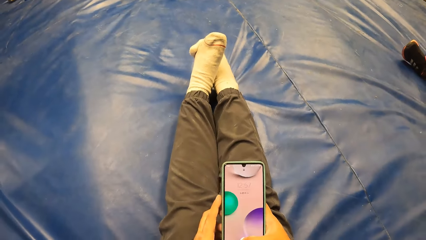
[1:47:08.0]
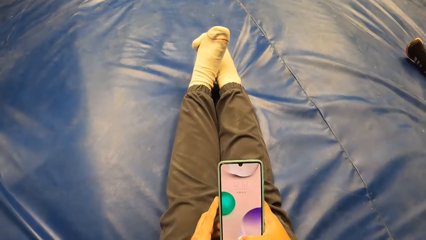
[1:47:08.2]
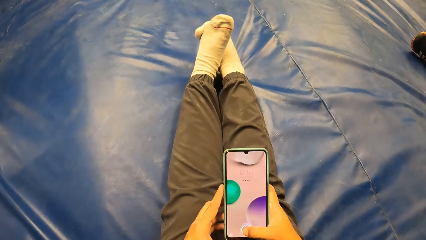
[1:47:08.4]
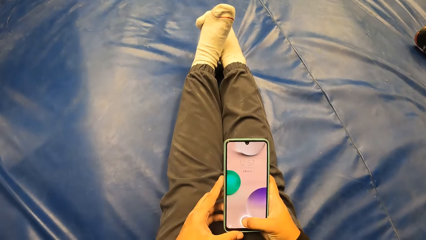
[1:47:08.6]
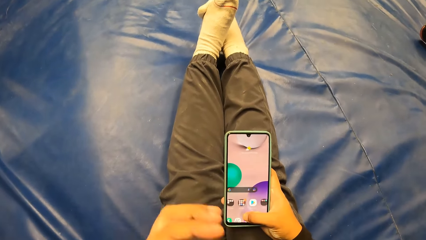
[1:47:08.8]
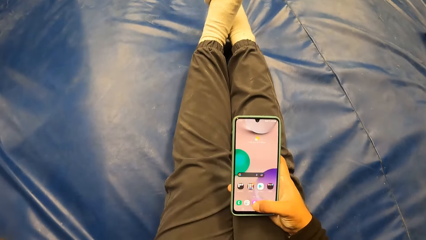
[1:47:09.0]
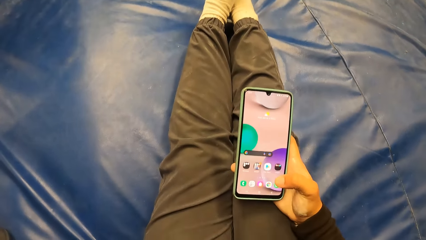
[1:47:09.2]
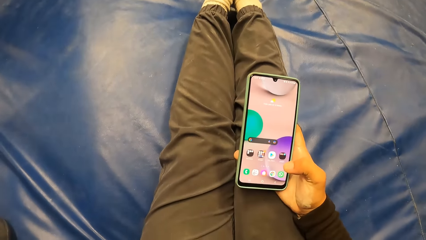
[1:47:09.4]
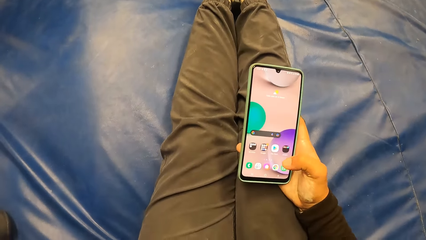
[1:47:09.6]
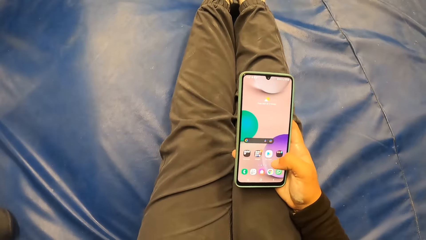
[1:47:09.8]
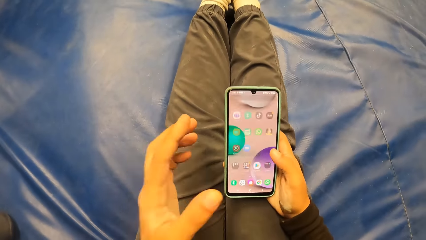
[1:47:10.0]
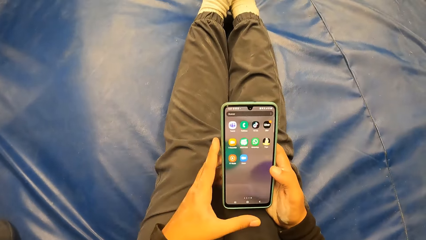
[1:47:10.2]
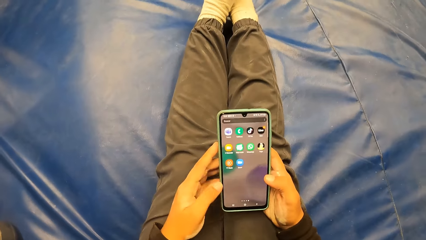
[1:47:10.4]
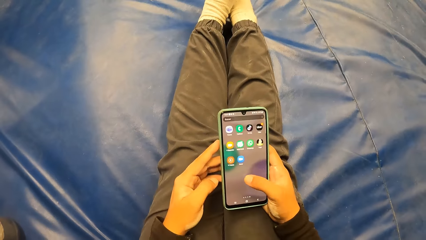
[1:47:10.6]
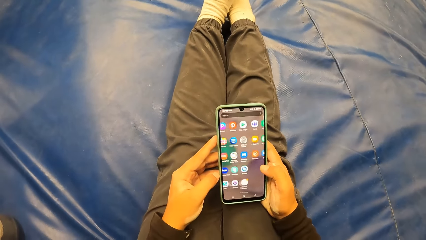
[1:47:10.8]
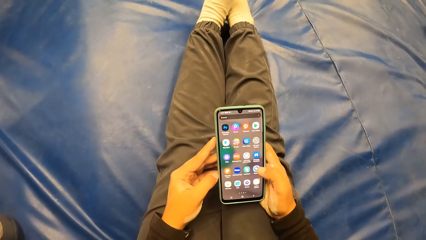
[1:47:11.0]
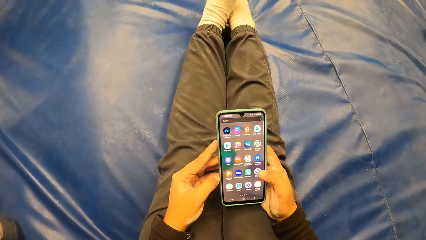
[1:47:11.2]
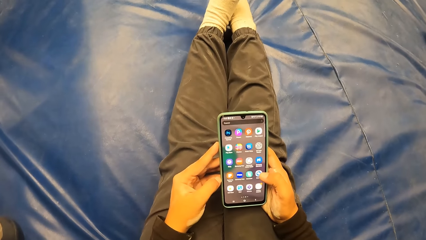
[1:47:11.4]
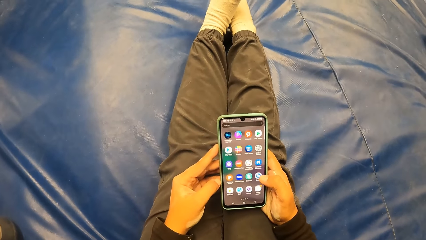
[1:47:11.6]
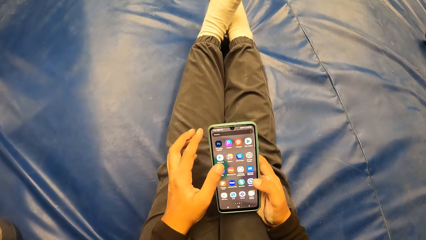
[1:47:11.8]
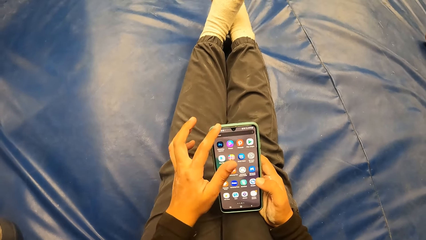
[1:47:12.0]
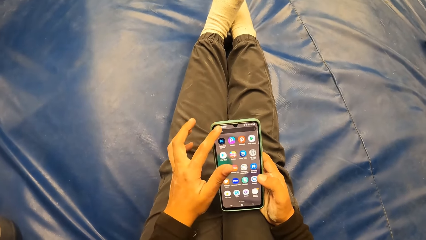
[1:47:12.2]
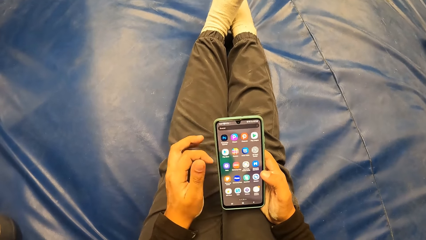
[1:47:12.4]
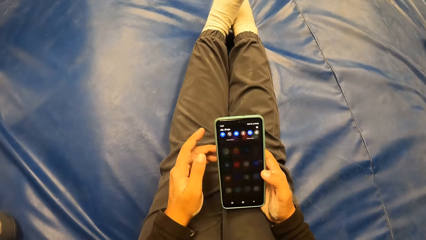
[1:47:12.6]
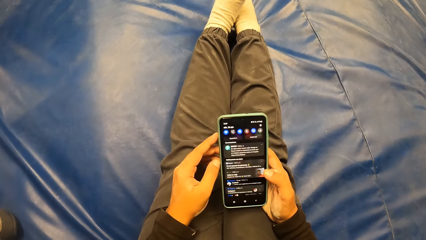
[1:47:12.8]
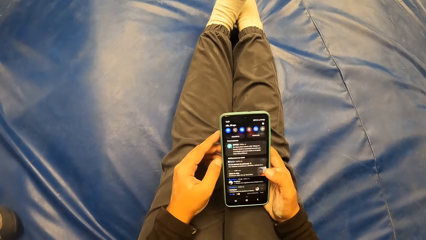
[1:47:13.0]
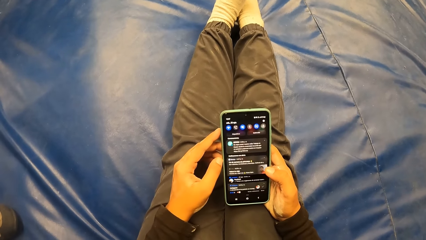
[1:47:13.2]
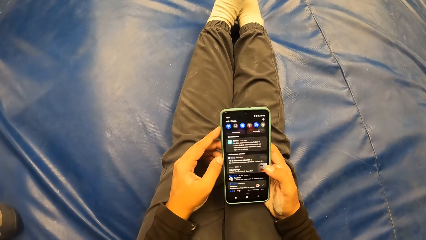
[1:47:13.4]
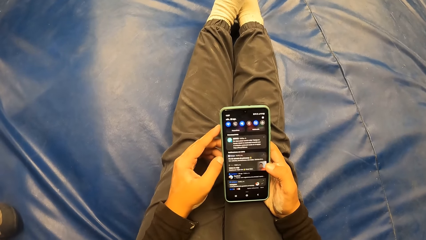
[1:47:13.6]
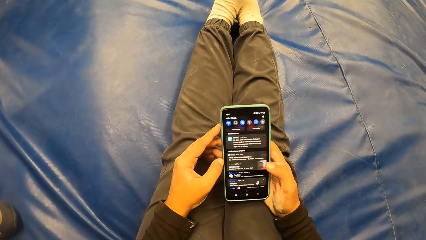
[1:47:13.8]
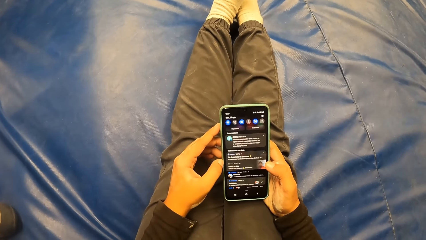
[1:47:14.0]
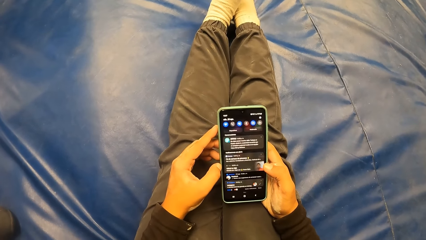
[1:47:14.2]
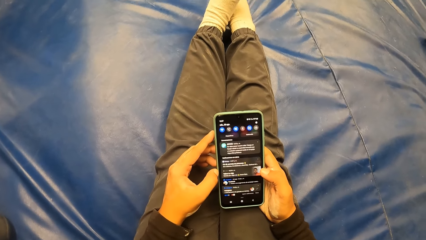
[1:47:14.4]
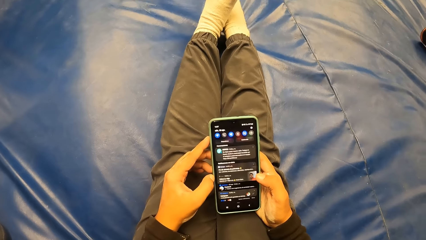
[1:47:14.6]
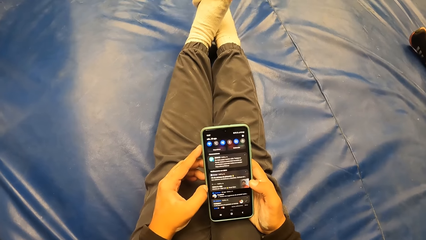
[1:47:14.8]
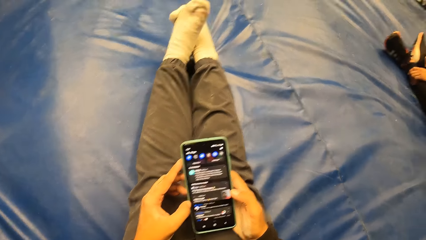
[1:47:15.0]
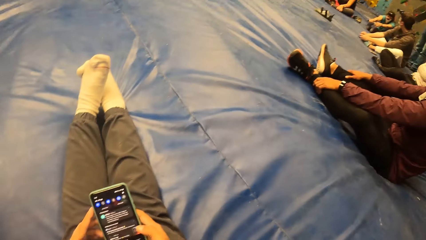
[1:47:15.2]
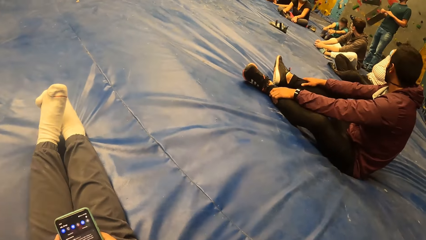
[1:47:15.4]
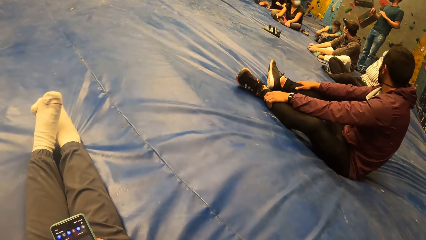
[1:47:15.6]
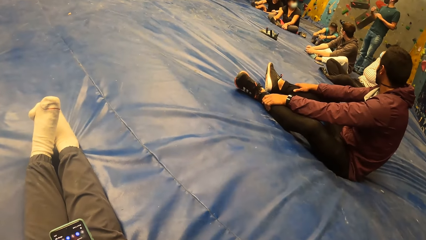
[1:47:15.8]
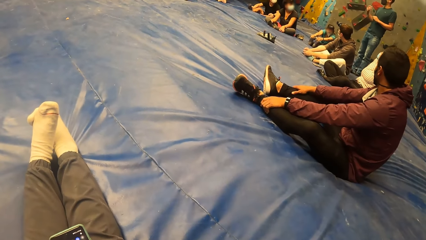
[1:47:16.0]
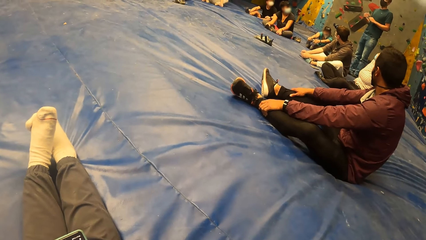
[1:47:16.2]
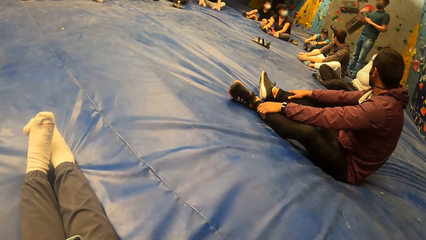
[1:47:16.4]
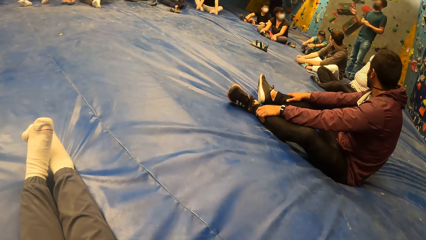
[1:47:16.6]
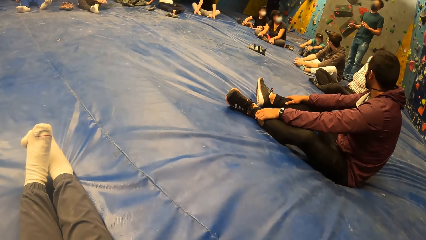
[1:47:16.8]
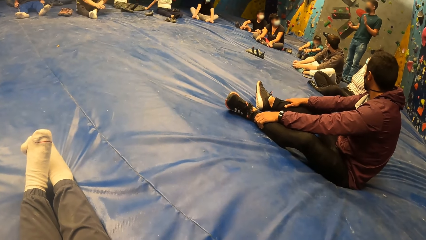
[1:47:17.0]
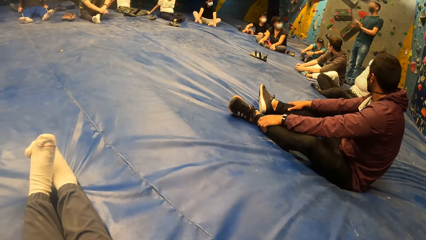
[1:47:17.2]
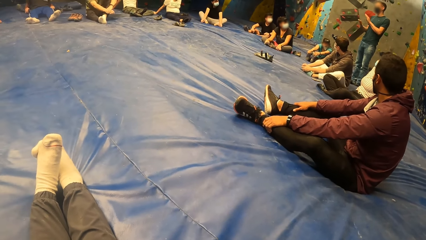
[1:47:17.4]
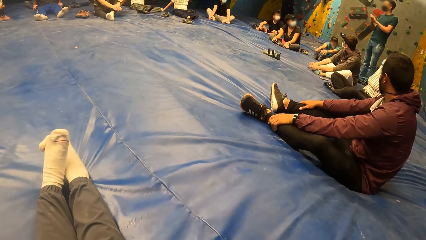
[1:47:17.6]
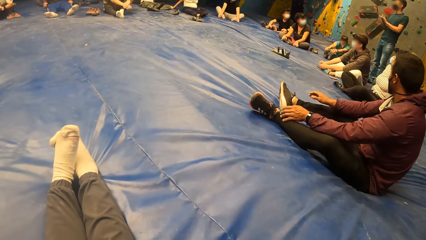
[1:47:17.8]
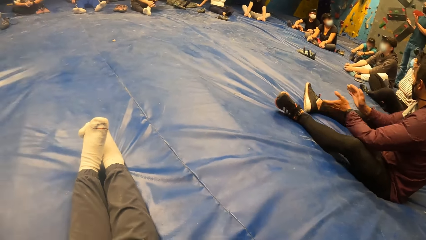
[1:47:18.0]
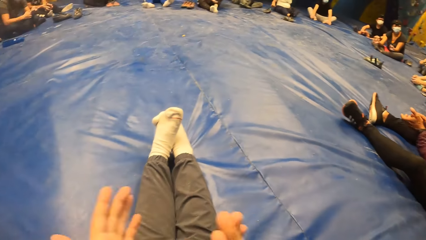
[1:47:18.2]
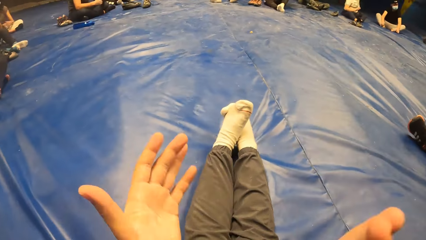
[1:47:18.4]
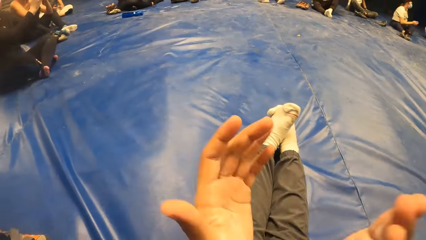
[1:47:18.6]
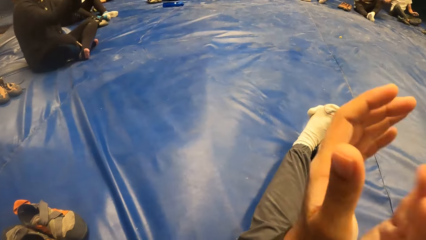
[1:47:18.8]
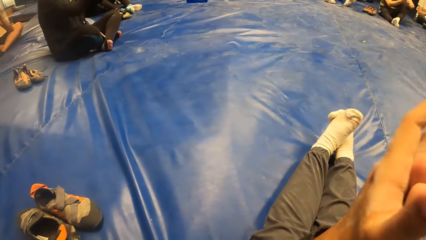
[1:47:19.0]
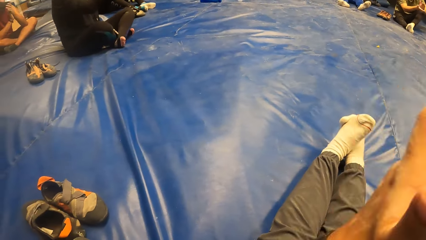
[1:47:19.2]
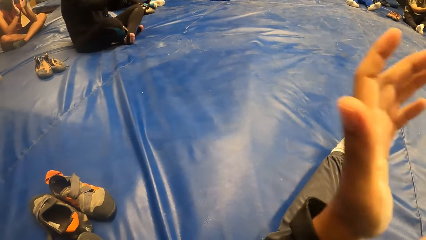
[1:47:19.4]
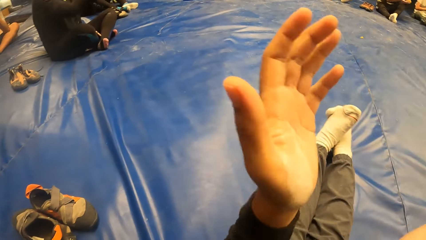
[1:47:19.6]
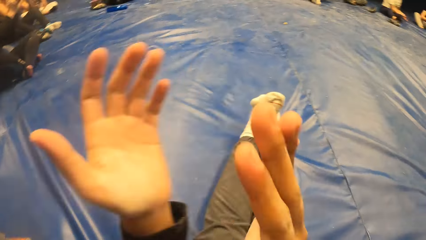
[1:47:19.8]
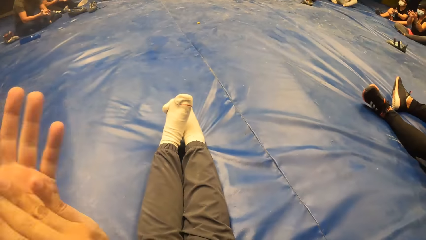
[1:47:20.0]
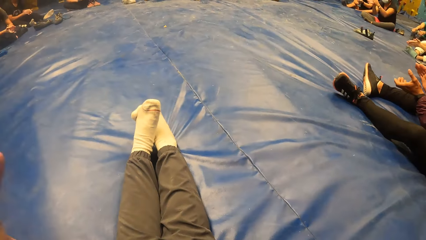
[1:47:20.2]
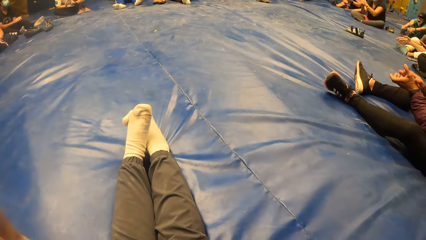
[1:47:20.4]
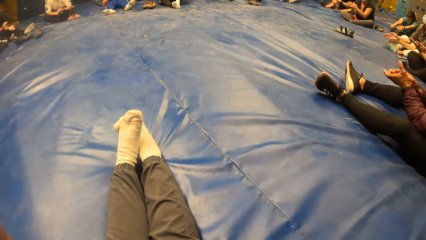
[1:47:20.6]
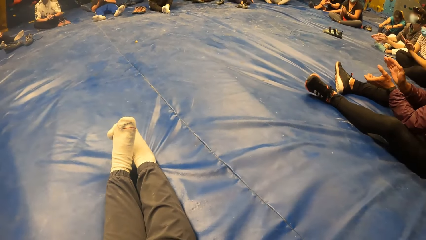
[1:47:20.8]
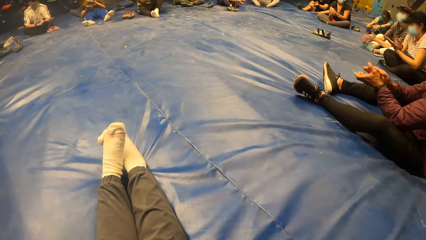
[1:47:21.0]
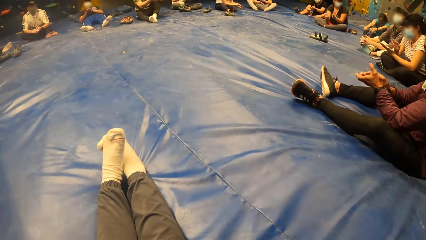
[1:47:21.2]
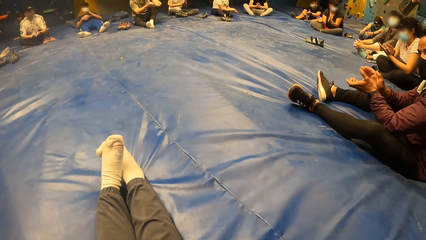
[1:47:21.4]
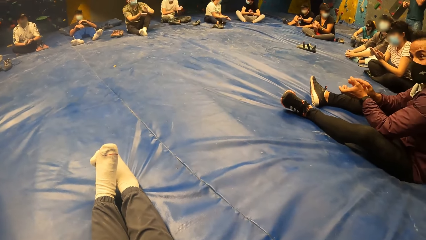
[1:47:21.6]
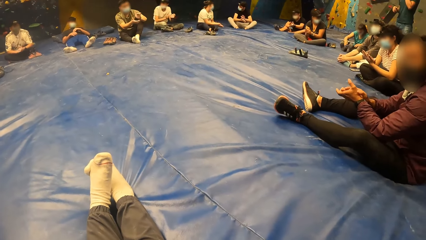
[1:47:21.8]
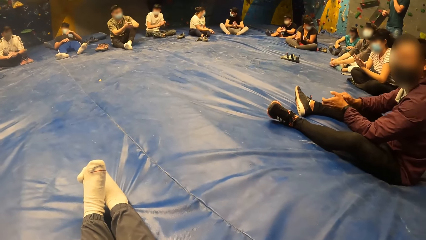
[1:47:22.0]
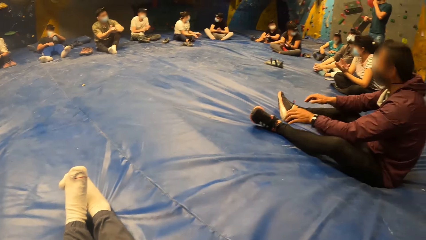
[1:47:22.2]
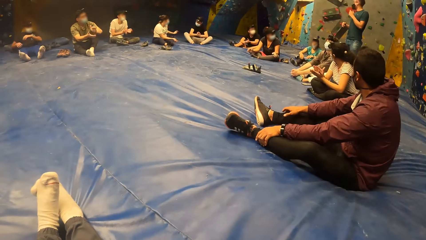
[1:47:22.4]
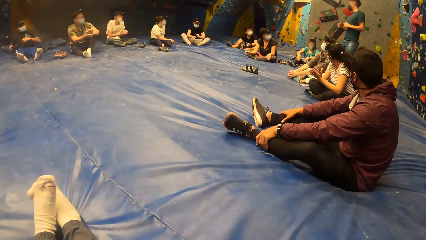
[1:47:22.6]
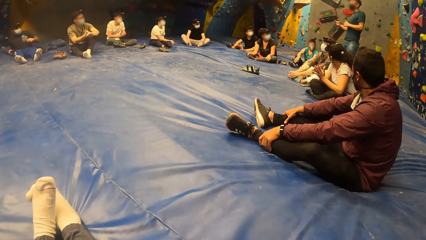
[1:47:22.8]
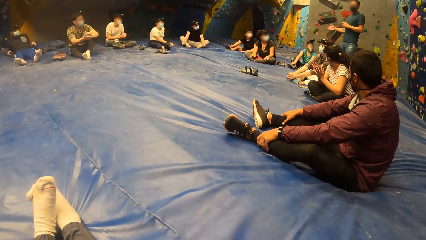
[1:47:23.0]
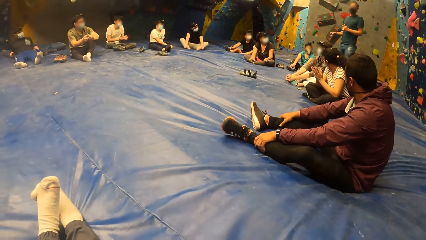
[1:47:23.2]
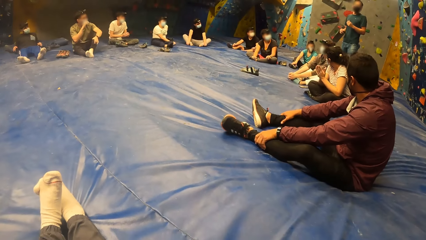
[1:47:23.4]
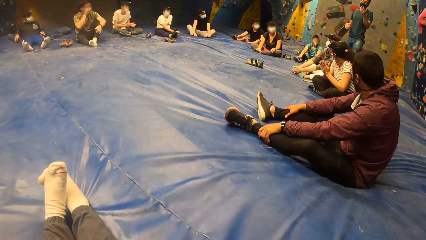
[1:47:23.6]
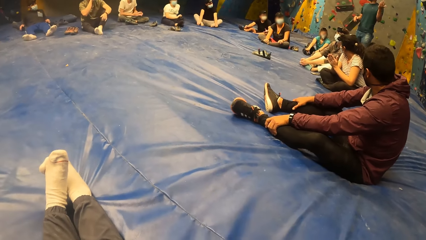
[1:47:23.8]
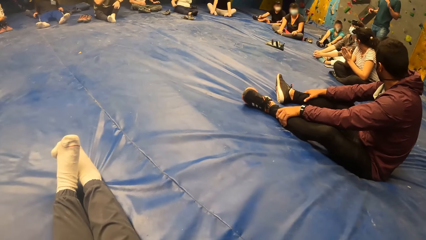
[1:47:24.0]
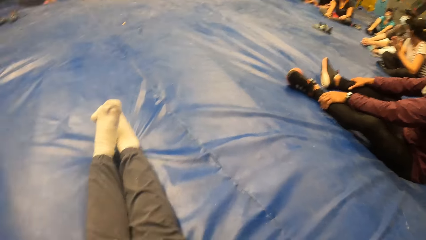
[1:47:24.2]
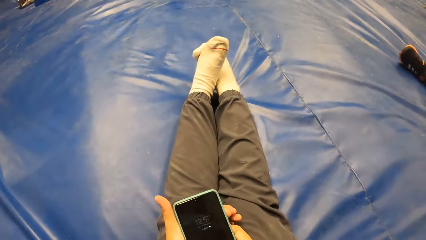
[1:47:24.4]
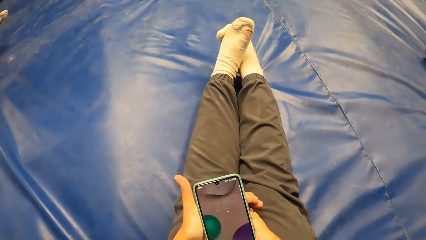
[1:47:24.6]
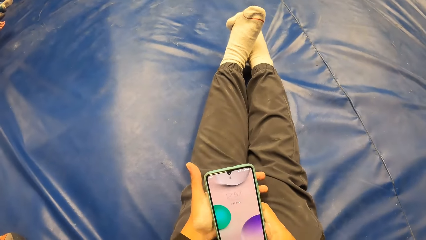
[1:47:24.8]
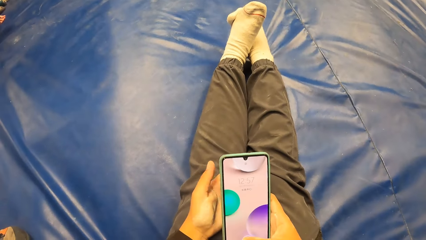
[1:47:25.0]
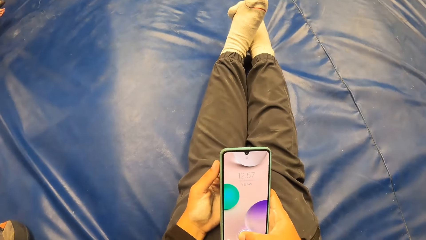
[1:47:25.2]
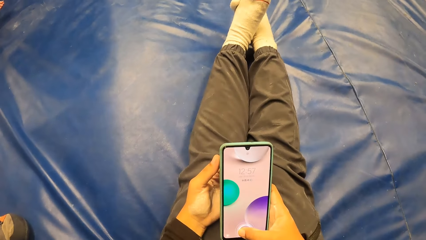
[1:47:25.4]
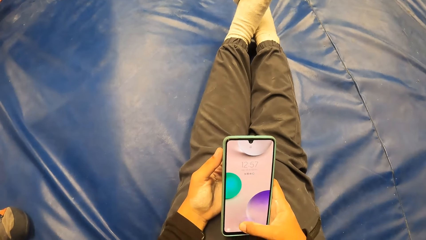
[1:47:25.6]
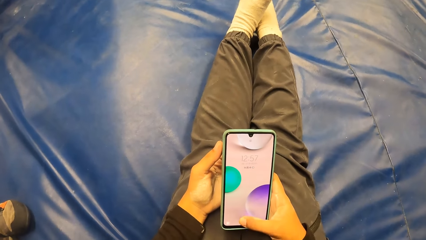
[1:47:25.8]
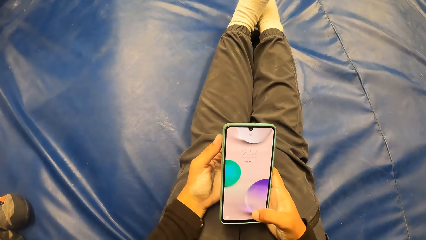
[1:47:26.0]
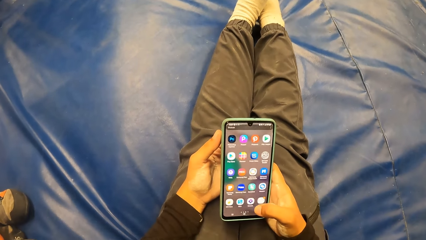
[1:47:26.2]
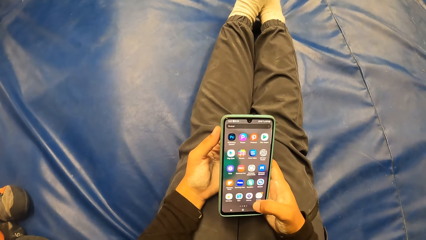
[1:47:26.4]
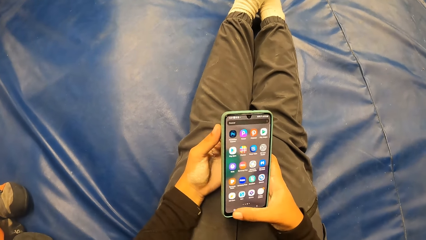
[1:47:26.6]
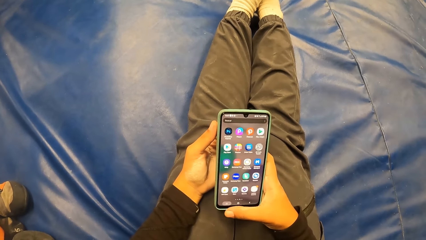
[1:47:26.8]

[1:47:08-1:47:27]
The camera wearer passes the phone in her left hand to her right hand. She looks at the phone. She operates the phone with her right hand. She scrolls the phone. She operates the phone with her hands. She looks around. She claps her hands with the group of people. She operates the phone with her right hand. She looks at the phone.
